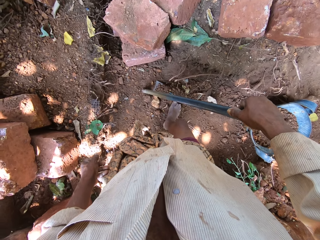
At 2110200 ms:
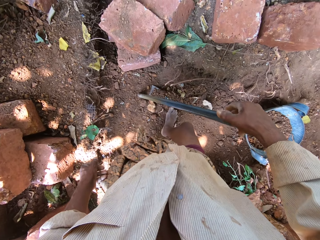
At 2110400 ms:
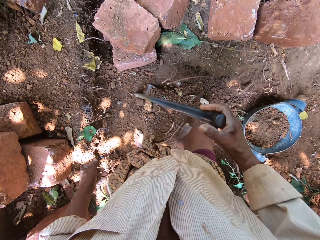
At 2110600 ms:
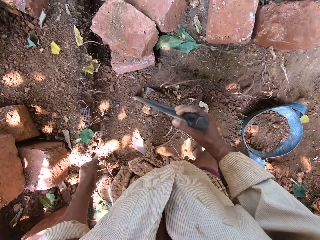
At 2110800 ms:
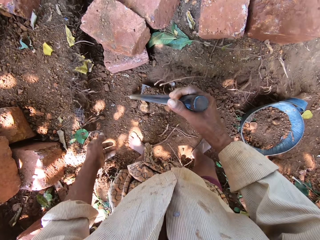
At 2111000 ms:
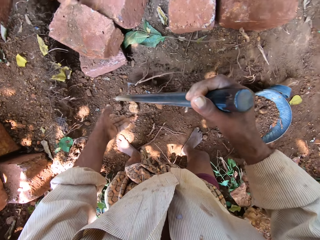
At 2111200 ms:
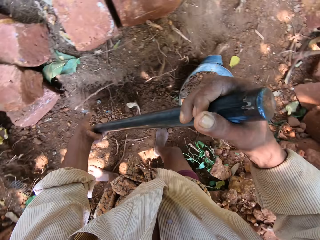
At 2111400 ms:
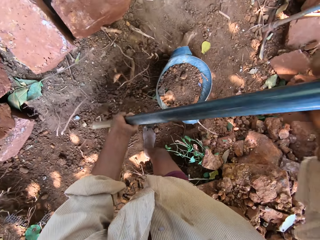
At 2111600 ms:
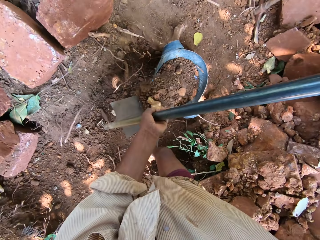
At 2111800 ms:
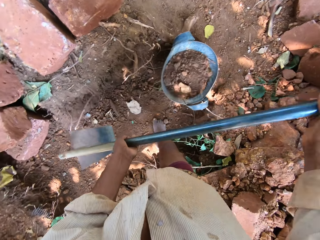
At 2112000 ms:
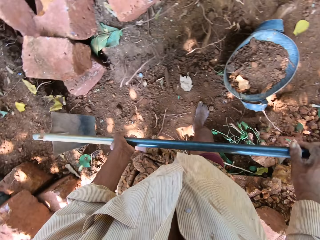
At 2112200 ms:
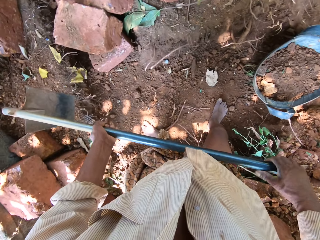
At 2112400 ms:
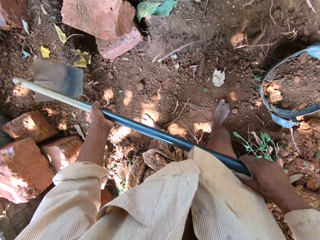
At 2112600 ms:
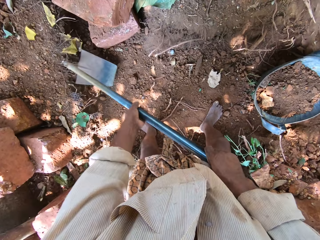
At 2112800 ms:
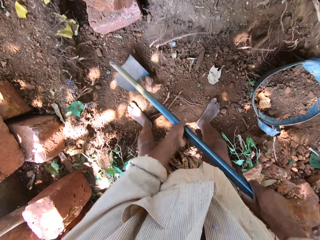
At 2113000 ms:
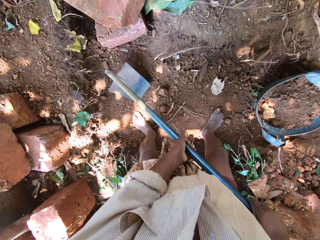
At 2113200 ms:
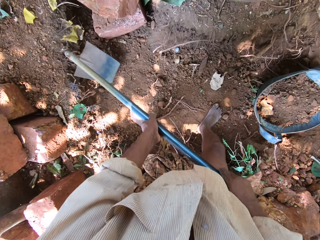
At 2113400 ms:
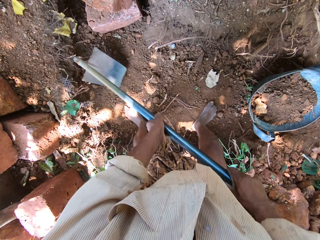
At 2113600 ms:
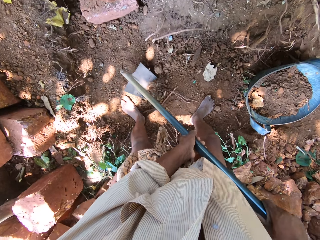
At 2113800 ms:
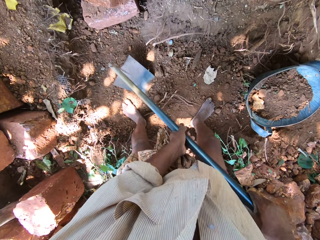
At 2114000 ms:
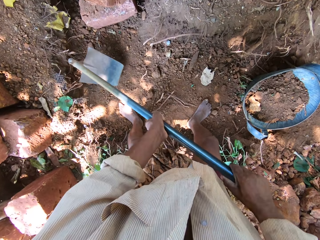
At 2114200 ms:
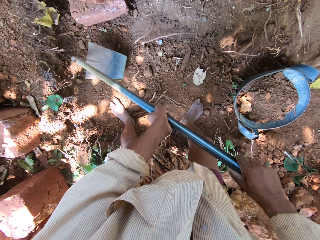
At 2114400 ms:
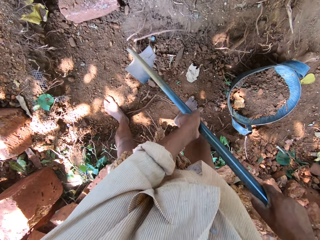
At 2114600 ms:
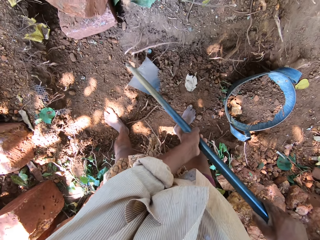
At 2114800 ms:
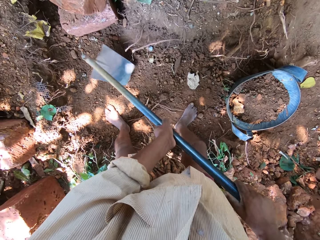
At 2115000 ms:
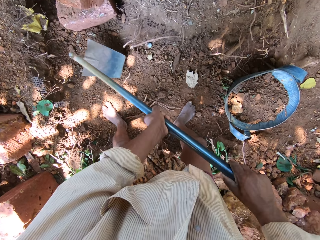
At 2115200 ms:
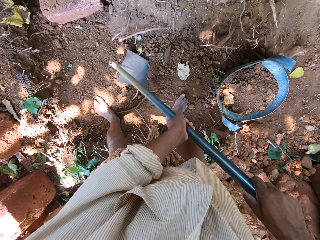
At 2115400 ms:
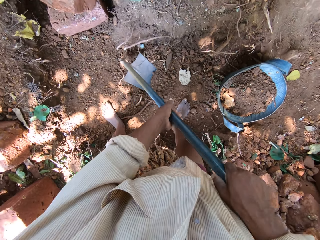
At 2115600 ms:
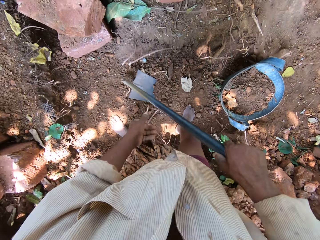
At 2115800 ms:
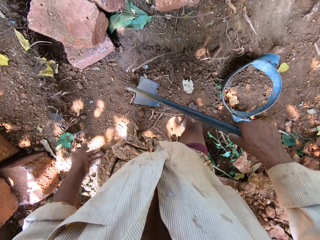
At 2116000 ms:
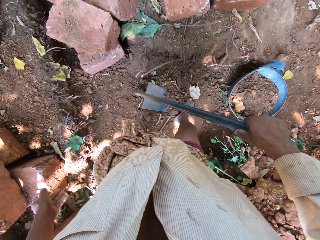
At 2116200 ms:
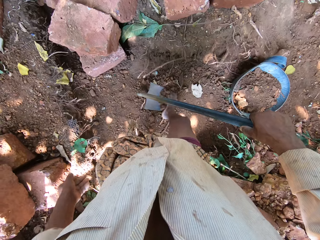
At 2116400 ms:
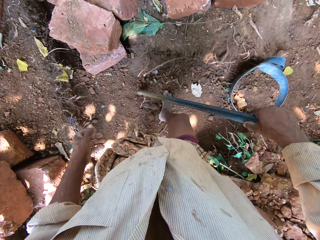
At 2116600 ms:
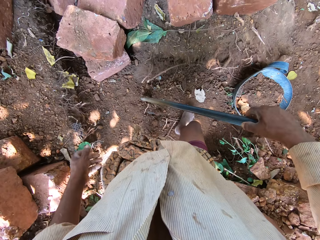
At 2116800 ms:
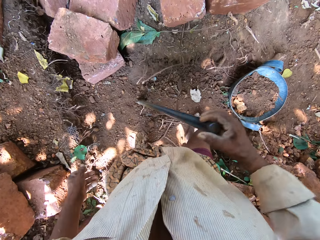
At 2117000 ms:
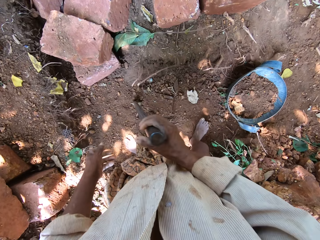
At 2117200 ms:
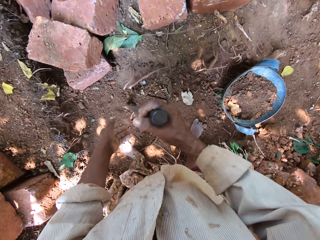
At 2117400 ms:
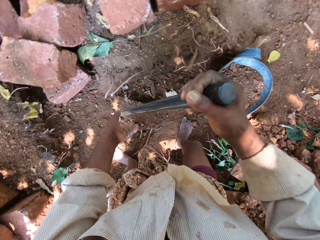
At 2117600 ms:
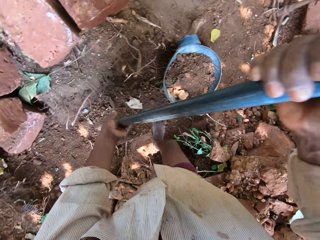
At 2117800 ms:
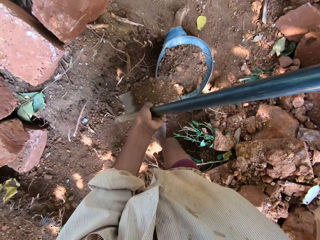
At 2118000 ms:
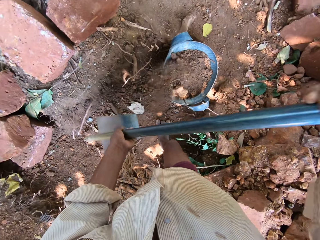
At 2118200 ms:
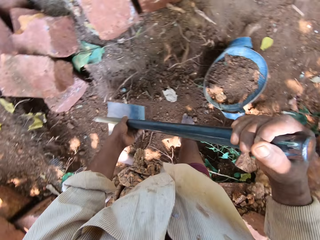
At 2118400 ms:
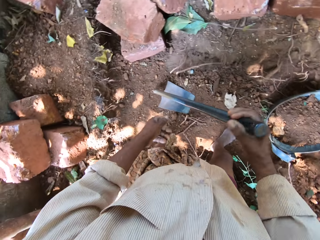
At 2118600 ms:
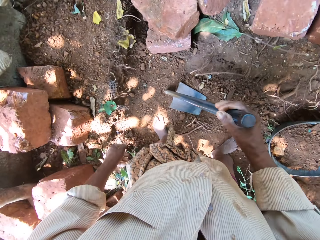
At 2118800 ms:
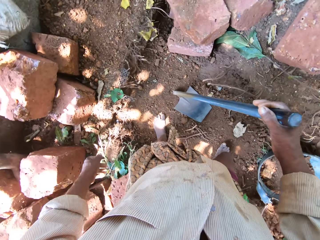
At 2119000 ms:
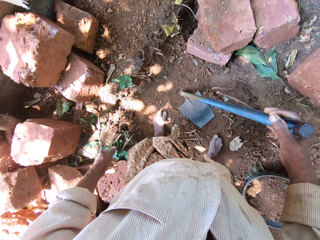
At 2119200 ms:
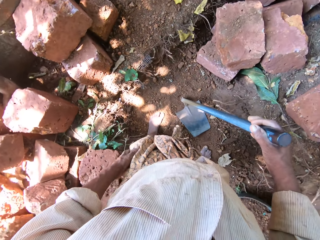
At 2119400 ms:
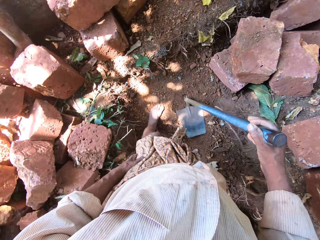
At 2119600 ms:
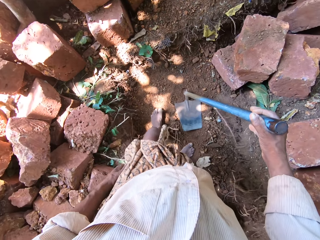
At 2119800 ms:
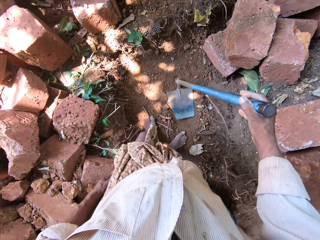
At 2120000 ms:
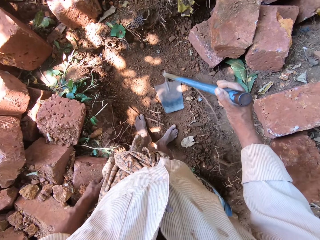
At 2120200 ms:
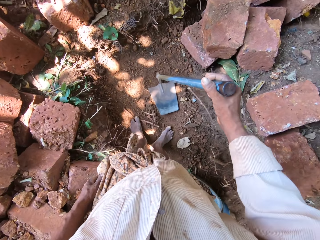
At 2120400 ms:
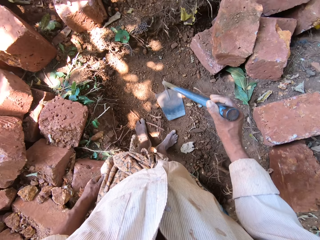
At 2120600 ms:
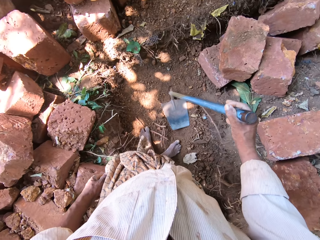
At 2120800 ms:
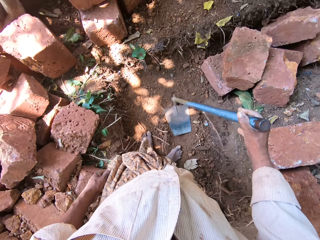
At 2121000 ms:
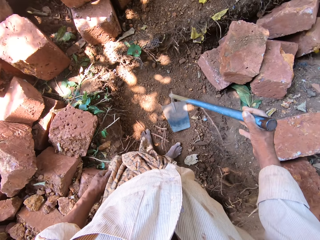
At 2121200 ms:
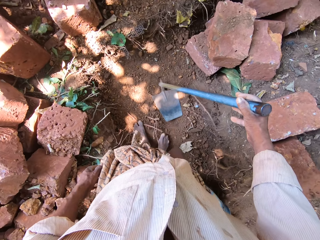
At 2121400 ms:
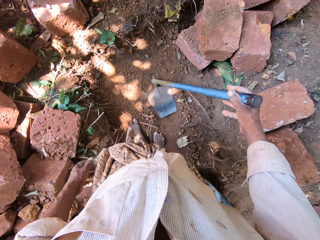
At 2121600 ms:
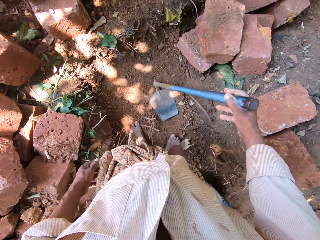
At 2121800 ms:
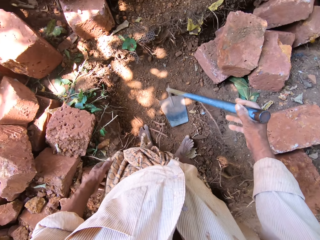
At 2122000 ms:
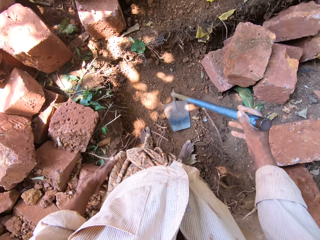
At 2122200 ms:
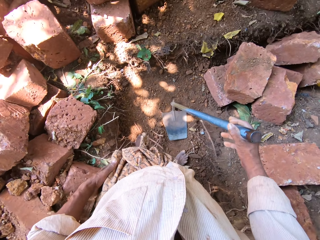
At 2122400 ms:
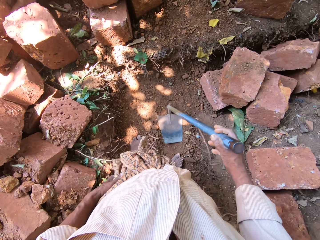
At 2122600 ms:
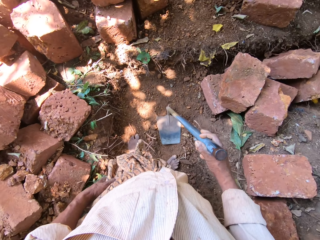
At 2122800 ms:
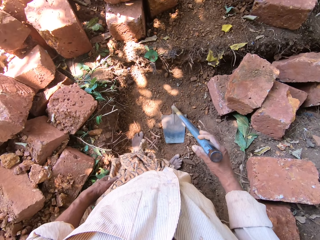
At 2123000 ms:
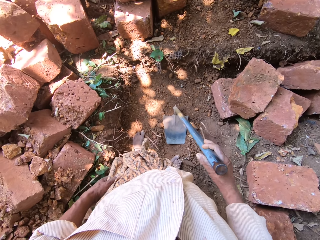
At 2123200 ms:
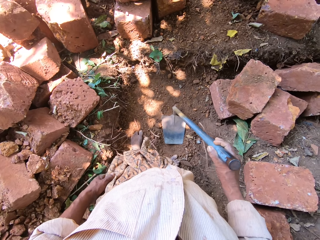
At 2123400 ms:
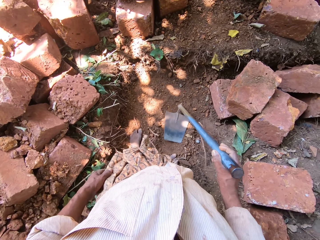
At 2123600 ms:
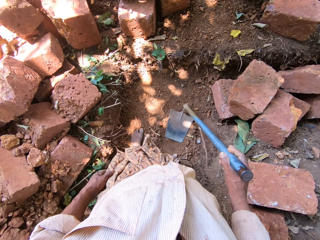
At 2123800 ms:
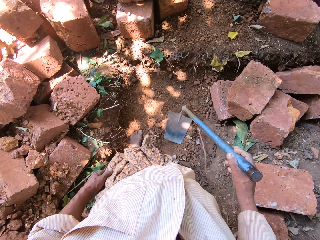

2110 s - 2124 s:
The camera wearer pours sand from the hoe in both hands into the bag or bucket of sand on the ground. He clears sand from the ground with the hoe in both hands. He packs sand from the ground to the hoe with his right leg. He pours sand from the hoe in both hands into the bag of sand on the ground. He looks around.

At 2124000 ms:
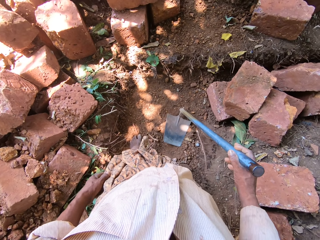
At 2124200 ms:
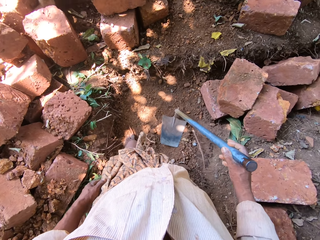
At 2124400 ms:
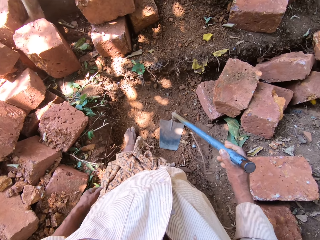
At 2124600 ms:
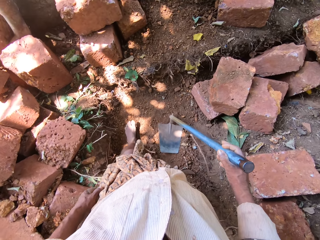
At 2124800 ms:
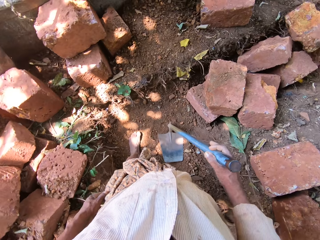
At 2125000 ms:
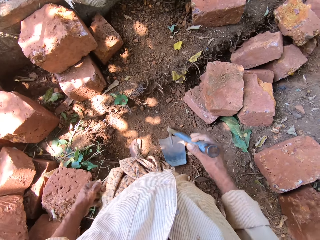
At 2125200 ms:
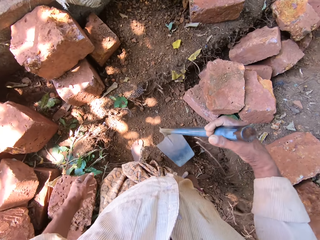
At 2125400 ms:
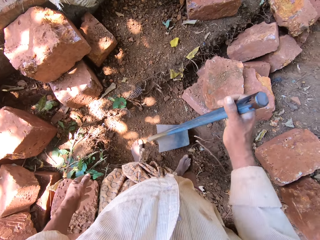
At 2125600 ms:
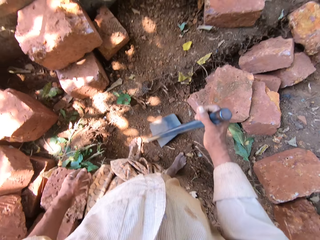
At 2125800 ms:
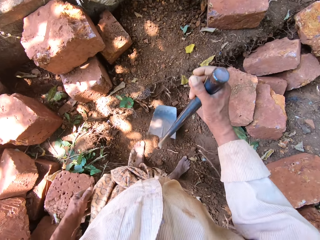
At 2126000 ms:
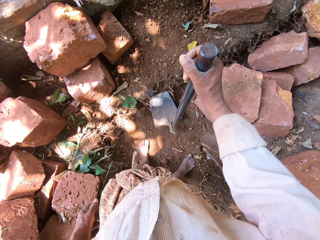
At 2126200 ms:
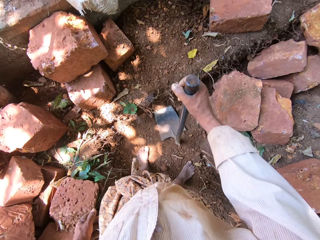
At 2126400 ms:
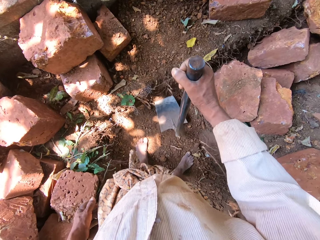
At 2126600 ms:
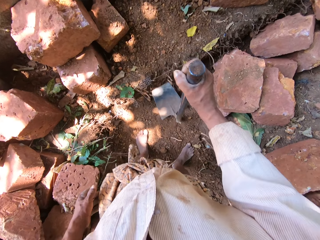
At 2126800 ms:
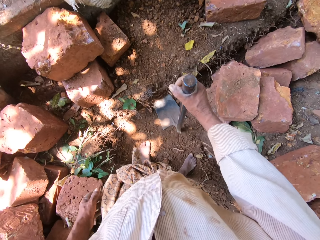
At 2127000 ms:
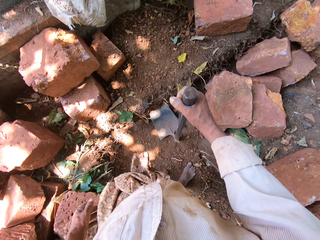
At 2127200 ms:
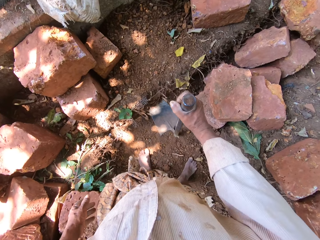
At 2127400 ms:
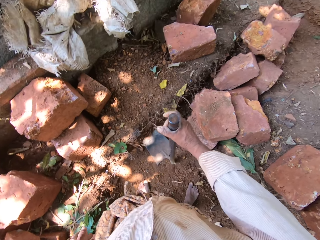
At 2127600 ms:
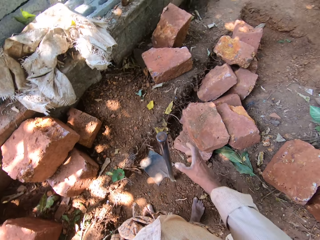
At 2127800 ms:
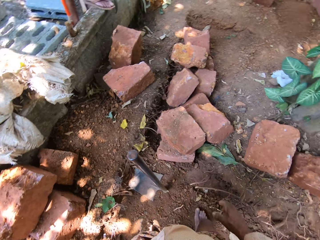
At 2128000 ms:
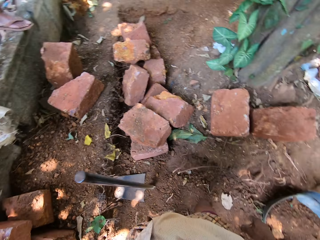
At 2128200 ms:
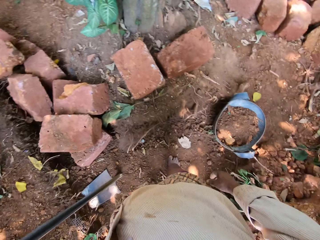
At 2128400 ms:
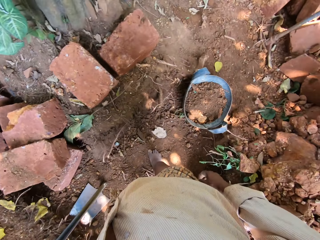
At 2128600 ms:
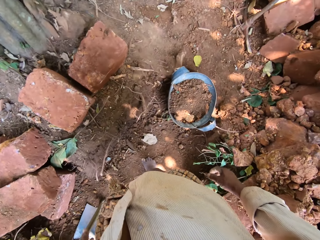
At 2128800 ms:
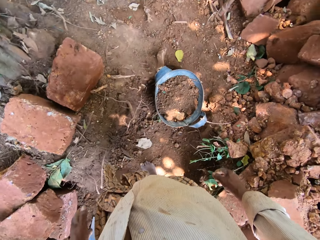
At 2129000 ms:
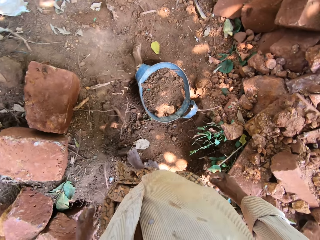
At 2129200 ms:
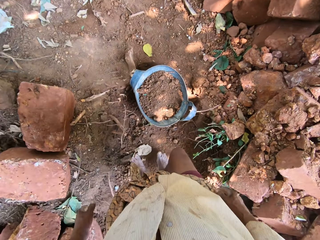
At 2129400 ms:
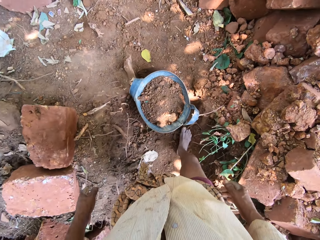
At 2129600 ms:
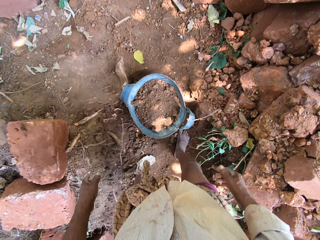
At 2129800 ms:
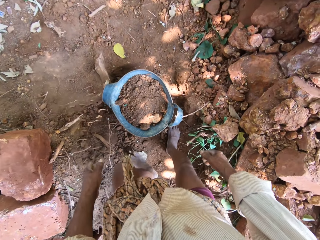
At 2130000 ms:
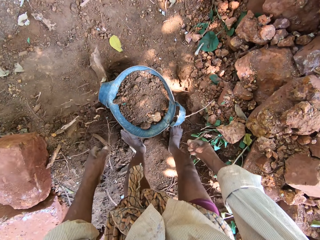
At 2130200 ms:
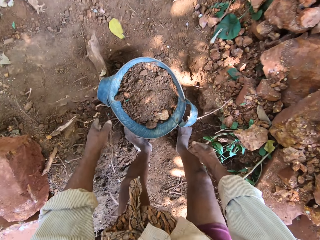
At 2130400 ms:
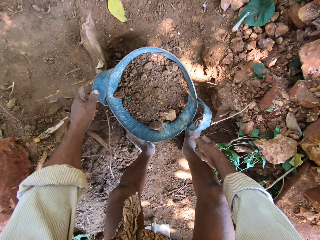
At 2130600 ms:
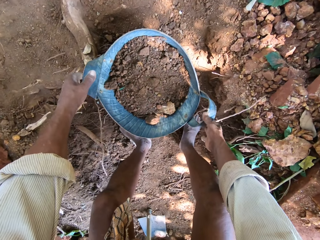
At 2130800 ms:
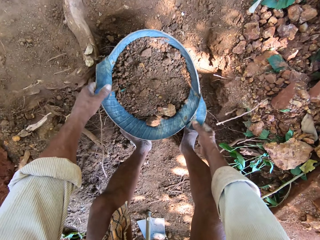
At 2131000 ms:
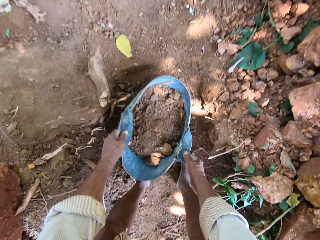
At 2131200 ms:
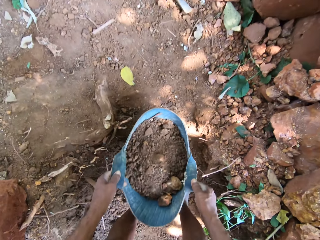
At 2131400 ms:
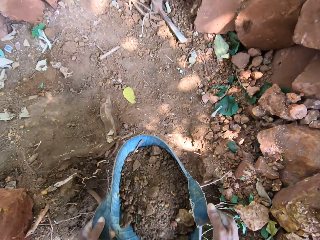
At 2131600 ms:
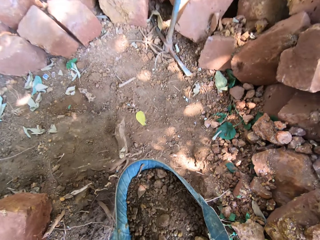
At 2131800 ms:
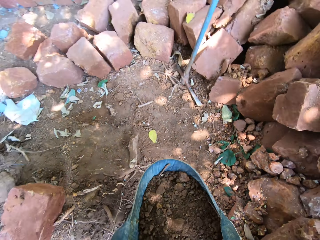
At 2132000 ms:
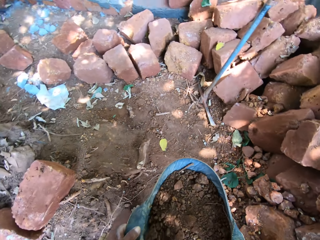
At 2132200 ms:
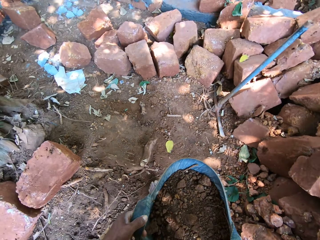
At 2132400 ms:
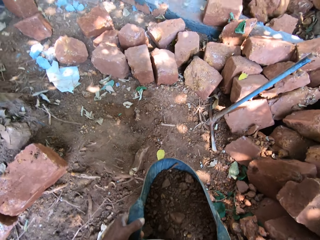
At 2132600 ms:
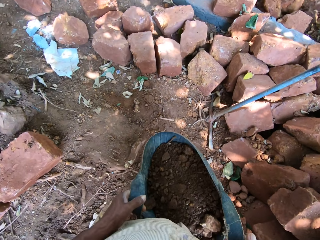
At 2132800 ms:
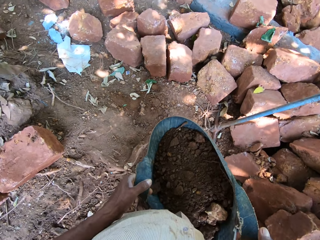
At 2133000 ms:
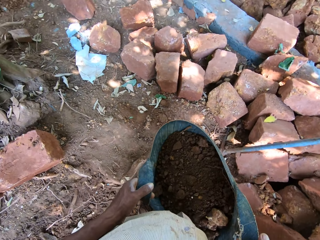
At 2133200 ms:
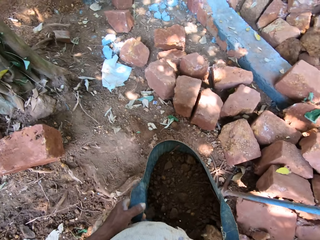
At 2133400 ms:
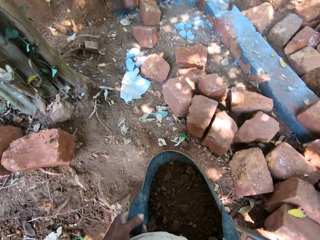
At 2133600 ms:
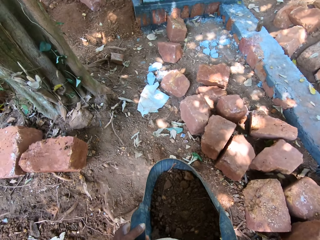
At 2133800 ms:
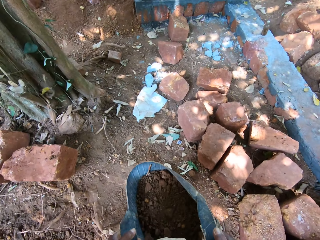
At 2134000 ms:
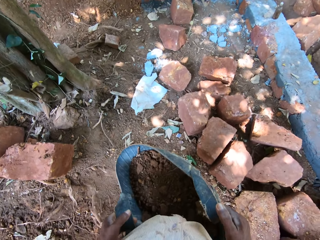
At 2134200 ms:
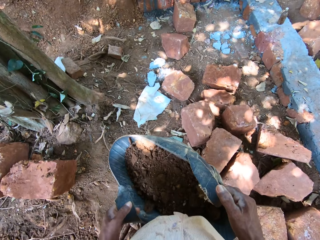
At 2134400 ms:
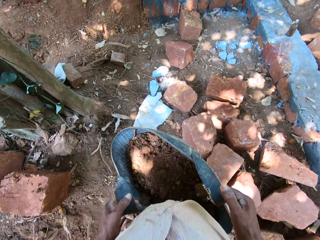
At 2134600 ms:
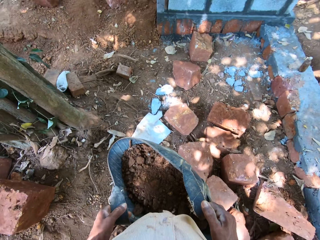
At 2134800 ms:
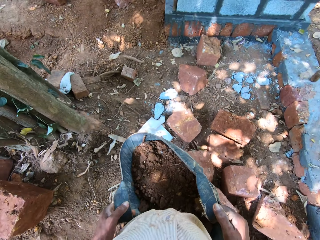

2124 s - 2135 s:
The camera wearer hits the hoe on the ground with his right hand. He takes the bag of sand or bucket from the ground with both hands. He walks across the garden.
